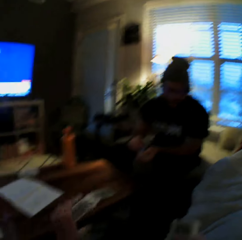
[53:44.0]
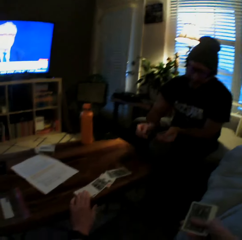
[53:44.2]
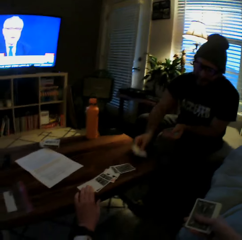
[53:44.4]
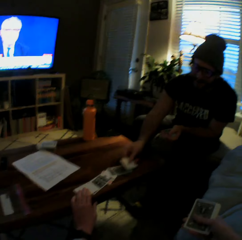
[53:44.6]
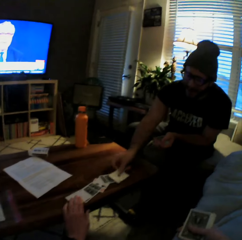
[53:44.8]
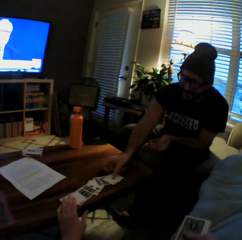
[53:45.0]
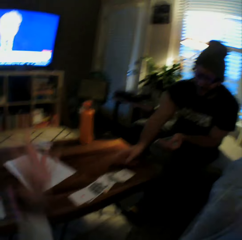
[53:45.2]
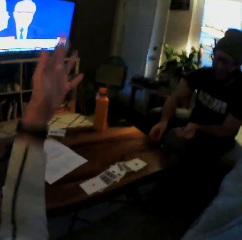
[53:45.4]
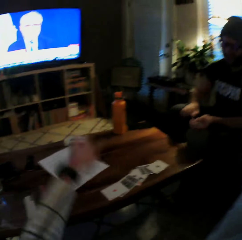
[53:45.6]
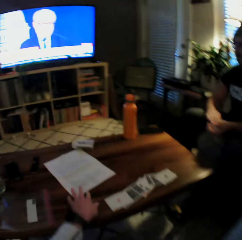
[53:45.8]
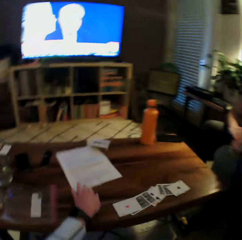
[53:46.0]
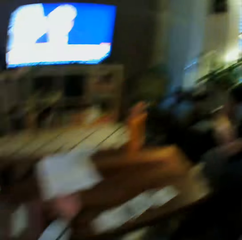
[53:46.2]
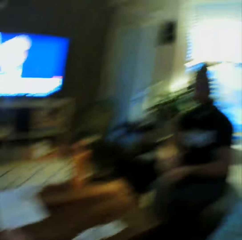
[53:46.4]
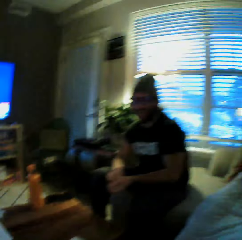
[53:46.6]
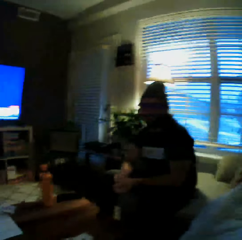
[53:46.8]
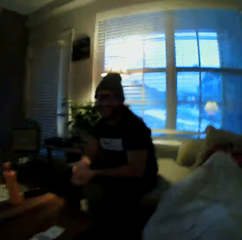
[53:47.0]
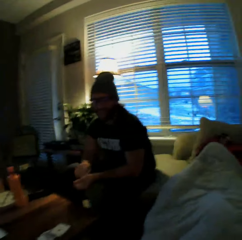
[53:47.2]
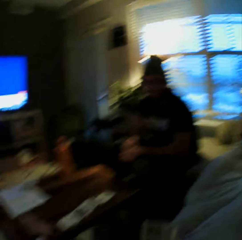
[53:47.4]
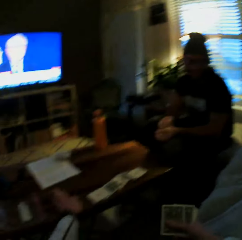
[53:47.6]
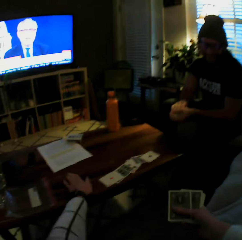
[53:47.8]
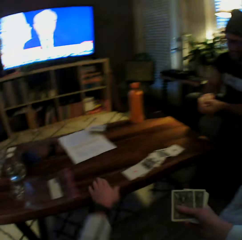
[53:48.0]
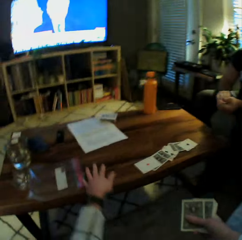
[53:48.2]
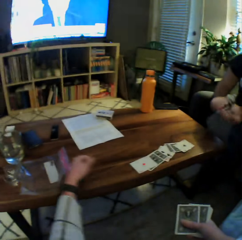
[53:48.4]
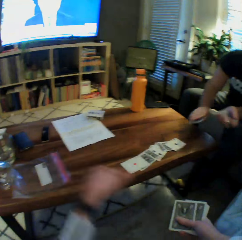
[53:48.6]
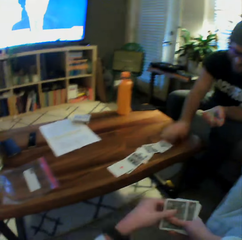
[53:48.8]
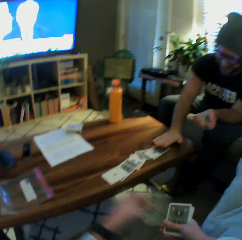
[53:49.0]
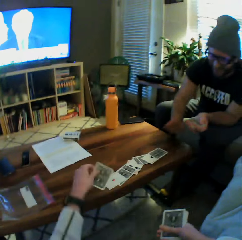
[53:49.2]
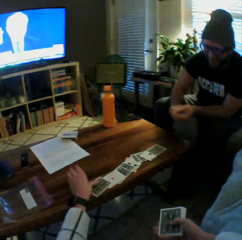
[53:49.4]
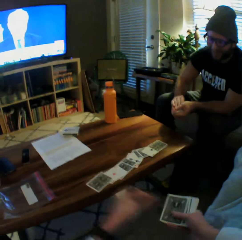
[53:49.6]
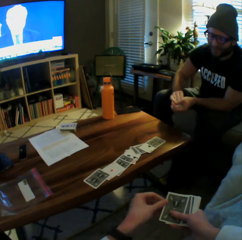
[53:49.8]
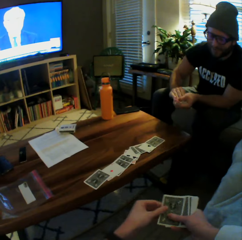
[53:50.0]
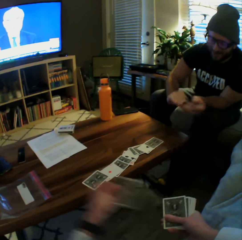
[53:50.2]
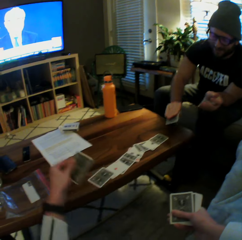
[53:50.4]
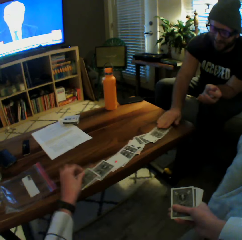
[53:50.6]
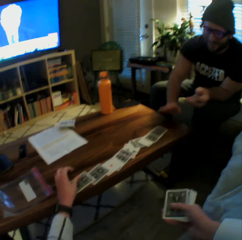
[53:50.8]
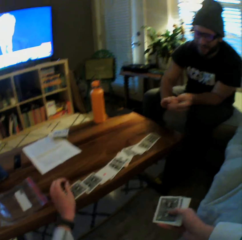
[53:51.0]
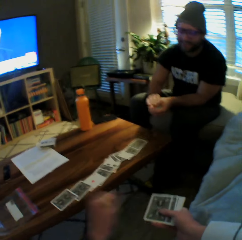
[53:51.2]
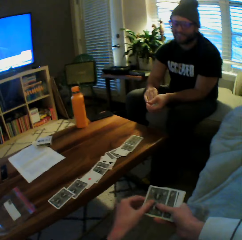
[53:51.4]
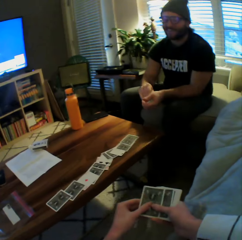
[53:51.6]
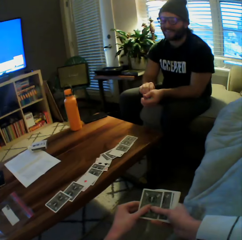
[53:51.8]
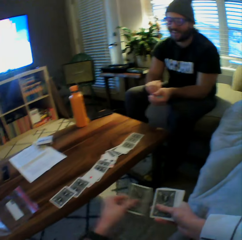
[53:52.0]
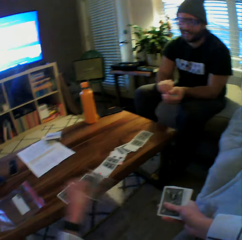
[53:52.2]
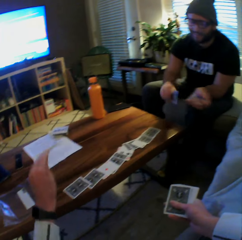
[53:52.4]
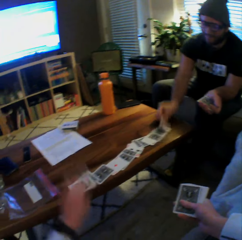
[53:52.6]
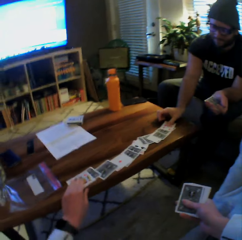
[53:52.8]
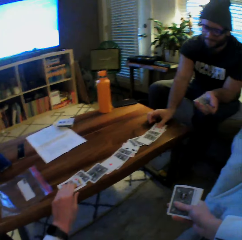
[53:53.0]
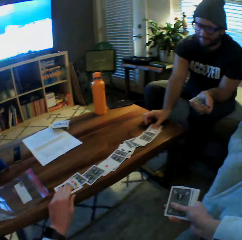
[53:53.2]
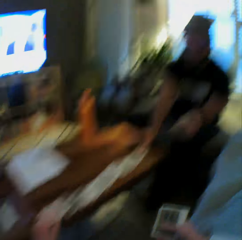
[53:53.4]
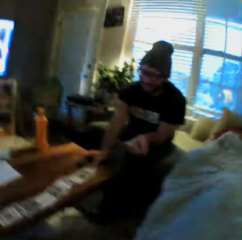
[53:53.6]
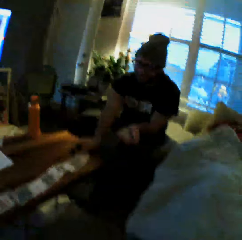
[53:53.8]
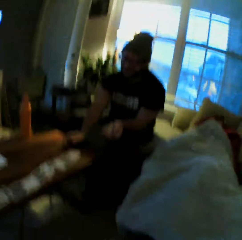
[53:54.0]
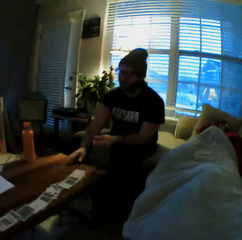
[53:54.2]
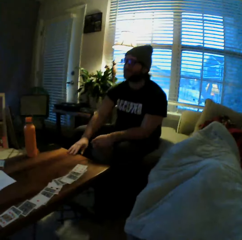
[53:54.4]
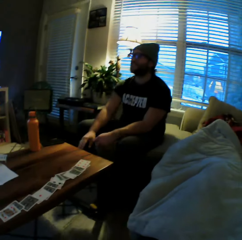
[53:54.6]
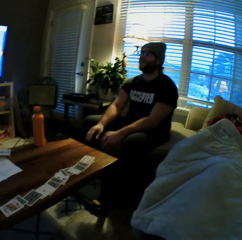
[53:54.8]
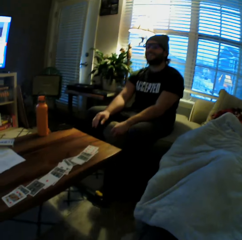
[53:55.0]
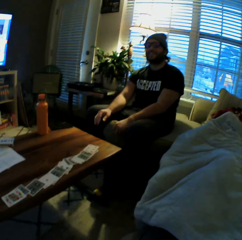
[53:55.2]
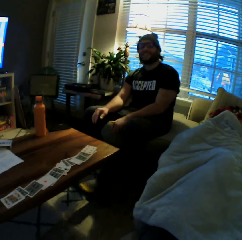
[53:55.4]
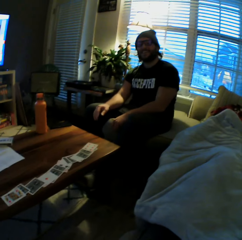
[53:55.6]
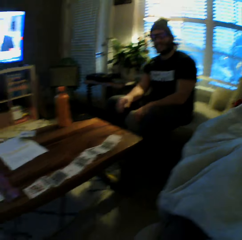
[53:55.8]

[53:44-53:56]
The camera wearer plays another card on the table with her left hand. A man plays another card on the table with his left hand. The camera wearer raises her hand, pushes a paper on the table and adjusts the sheet on the table with her left hand. She adjusts a zip bag on the table with her left hand. The man puts a card on the table. The camera wearer plays another card on the table with her left hand. The man puts a card on the table. The camera wearer puts cards on the table. The man drops another card on the table with his left hand. The camera wearer puts cards on the table. She plays another card on the table with her left hand. The man plays another card on the table with his left hand. The camera wearer lifts a hand.

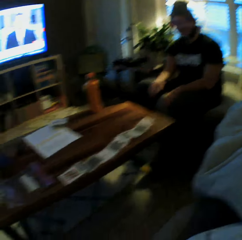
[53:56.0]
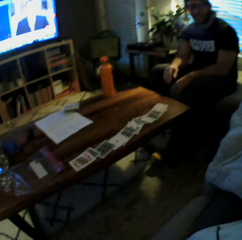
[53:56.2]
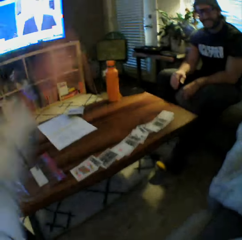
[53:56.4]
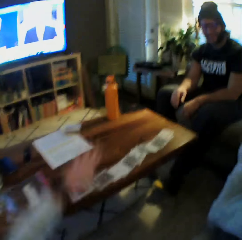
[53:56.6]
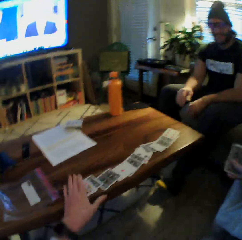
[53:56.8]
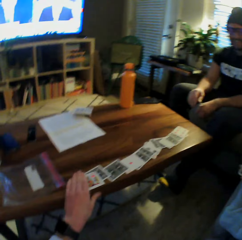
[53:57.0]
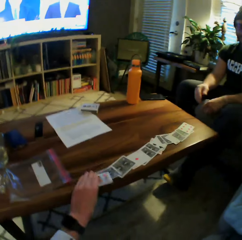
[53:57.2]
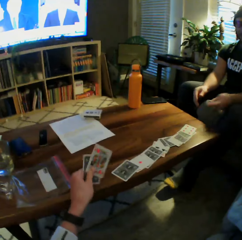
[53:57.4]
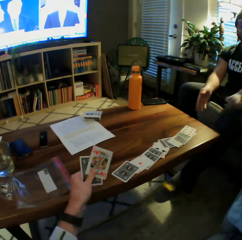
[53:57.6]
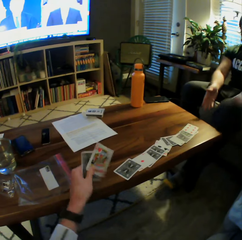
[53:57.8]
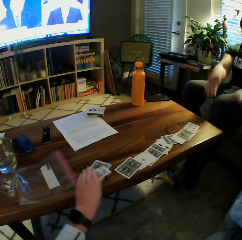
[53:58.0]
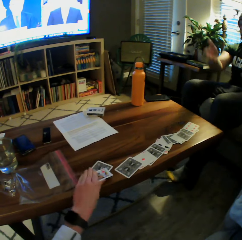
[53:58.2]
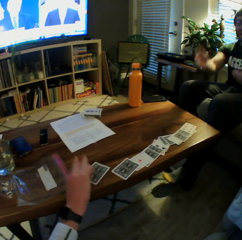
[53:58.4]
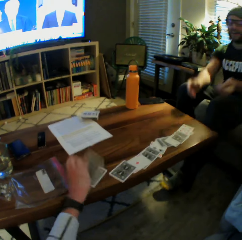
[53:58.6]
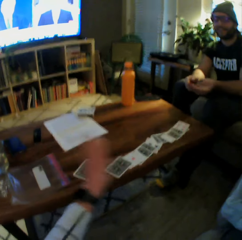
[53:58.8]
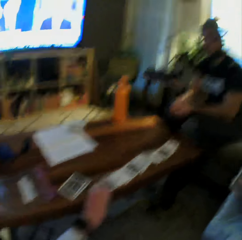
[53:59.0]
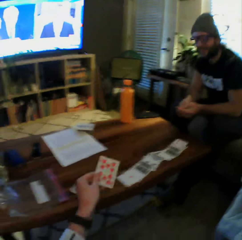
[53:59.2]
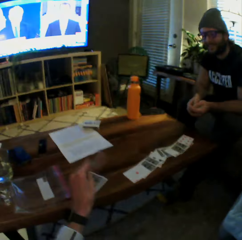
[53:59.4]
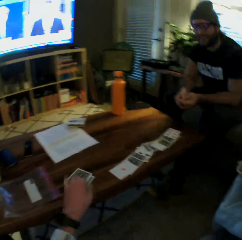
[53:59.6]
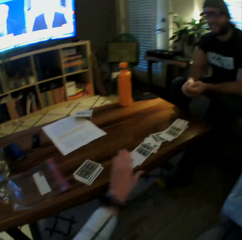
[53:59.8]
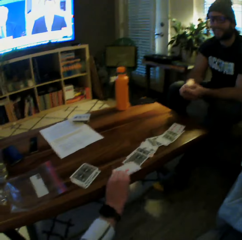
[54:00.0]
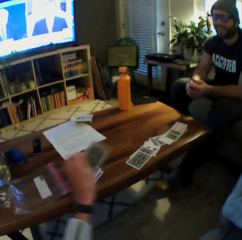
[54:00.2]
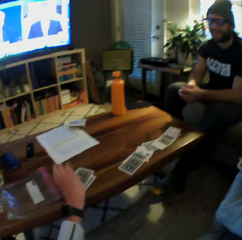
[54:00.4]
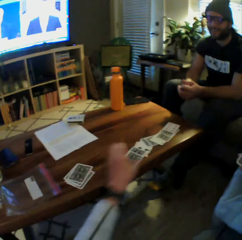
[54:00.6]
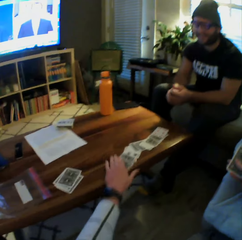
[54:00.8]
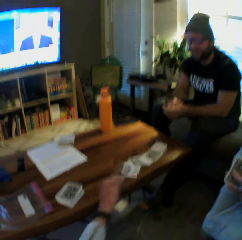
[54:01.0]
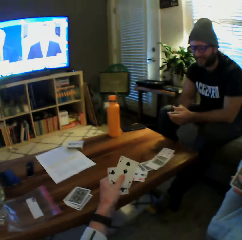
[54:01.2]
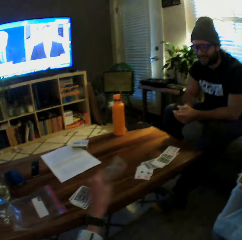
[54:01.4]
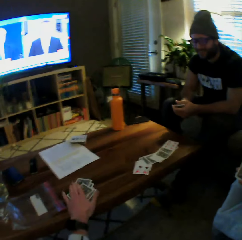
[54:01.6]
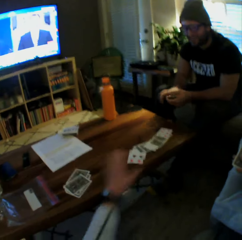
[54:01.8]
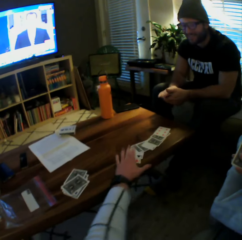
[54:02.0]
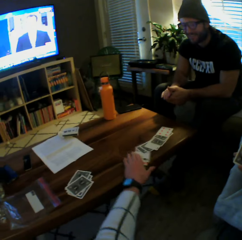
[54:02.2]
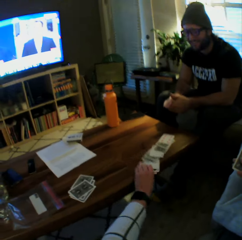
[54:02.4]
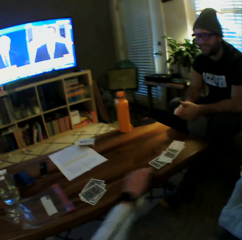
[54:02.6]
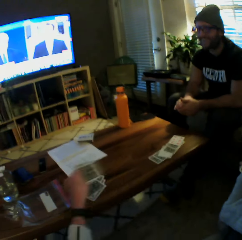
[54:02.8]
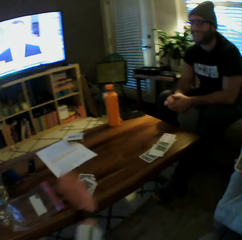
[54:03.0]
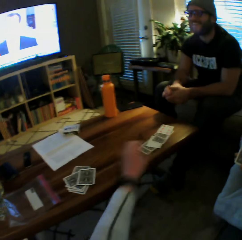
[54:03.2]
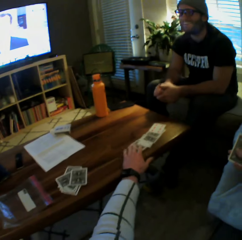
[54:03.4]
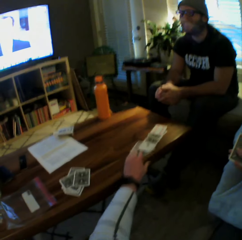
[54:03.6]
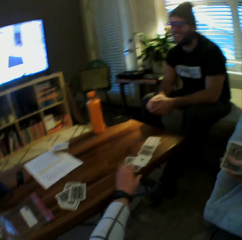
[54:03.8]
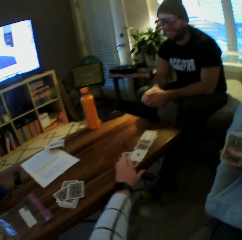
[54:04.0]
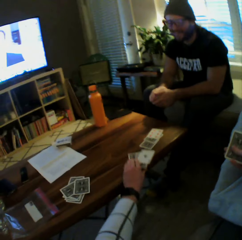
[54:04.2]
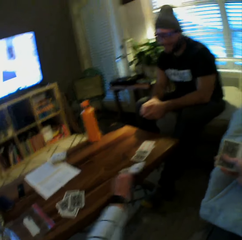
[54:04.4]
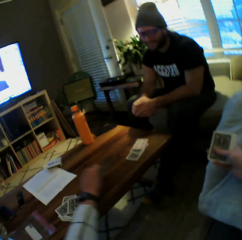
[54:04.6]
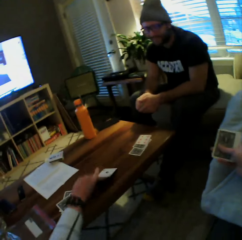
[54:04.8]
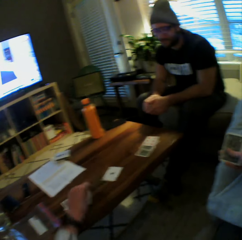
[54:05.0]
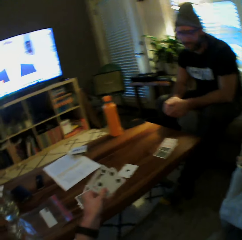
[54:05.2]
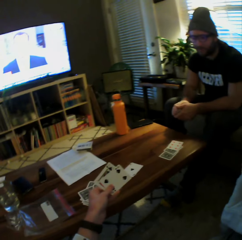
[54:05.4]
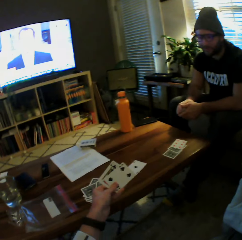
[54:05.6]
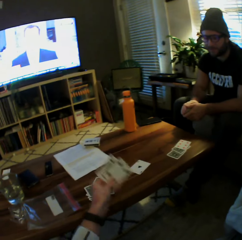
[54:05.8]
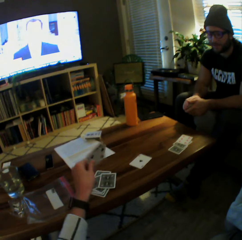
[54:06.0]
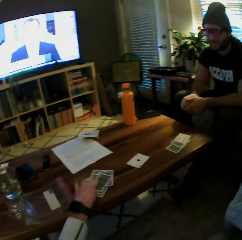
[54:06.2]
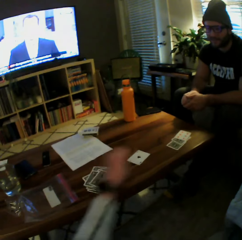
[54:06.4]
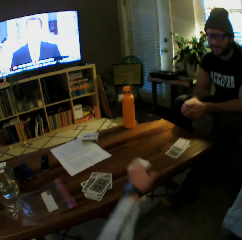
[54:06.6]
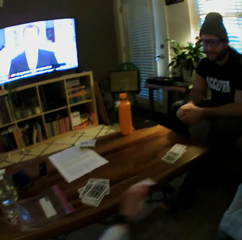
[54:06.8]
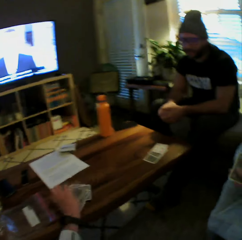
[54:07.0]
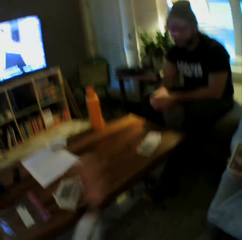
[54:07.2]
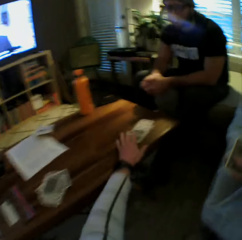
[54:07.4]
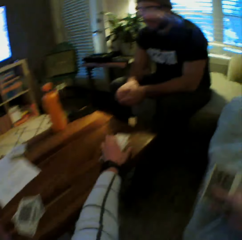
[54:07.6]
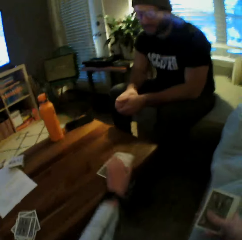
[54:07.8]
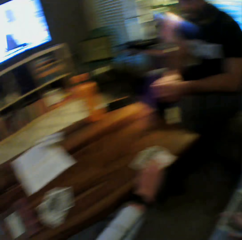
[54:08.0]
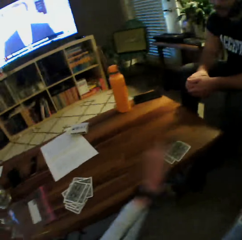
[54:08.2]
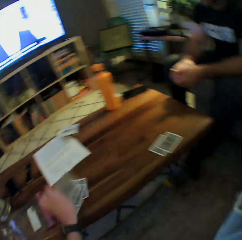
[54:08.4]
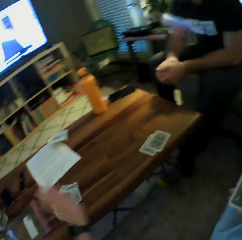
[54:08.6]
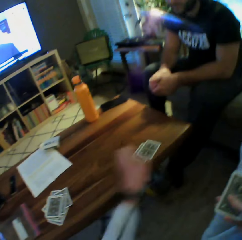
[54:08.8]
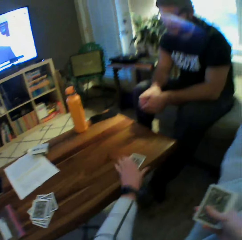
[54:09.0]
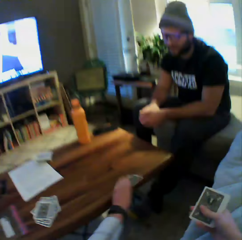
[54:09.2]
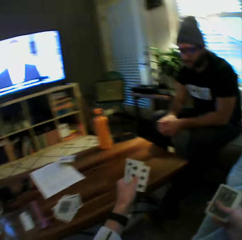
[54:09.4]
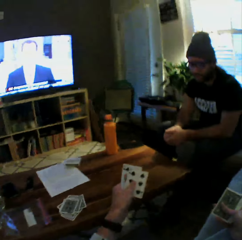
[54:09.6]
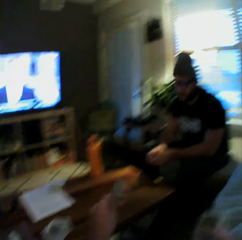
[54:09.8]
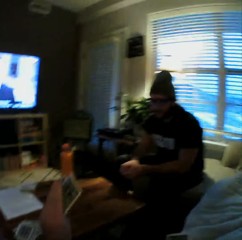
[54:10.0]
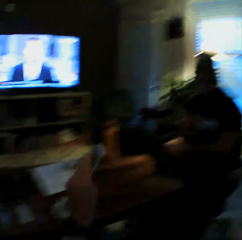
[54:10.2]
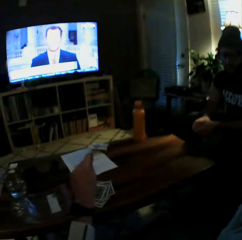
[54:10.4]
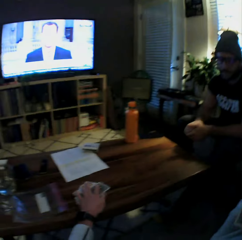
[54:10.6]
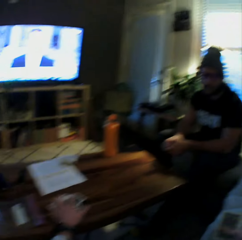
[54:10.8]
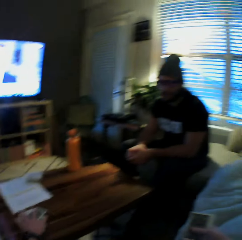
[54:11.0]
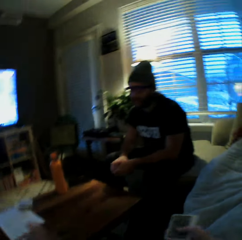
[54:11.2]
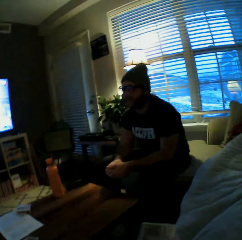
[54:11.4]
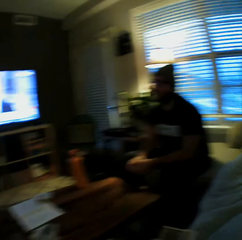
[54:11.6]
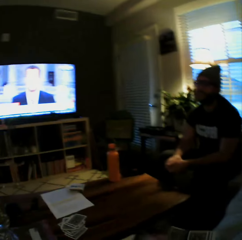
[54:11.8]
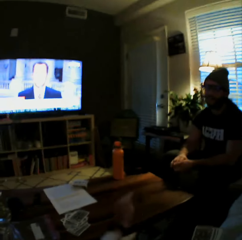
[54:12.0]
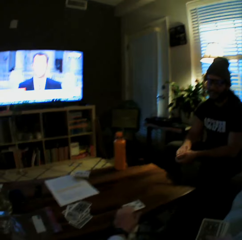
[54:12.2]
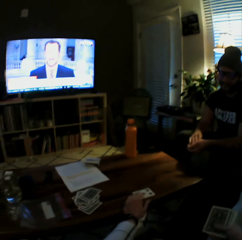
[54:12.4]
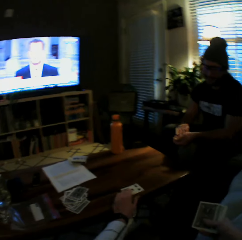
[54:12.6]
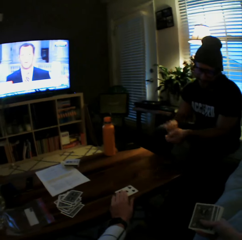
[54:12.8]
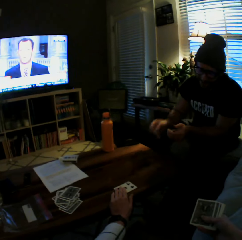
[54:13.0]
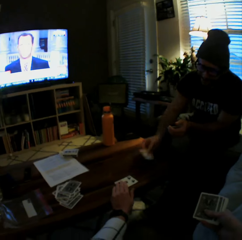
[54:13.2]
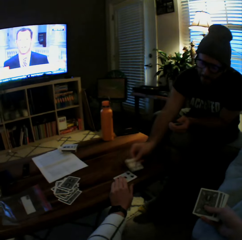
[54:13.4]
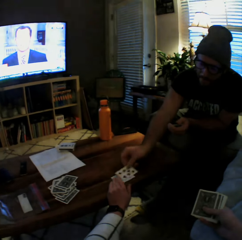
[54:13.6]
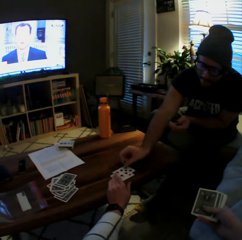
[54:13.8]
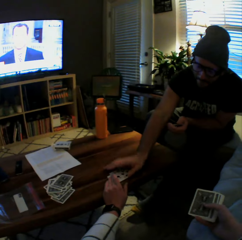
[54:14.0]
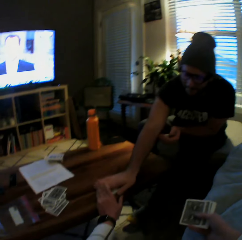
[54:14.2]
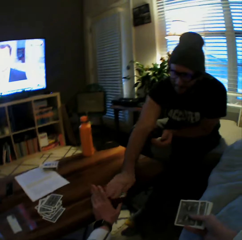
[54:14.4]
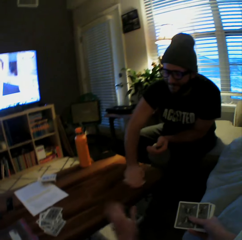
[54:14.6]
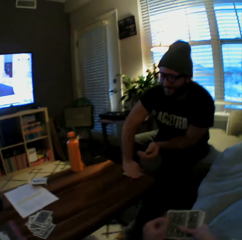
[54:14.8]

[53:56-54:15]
The camera wearer picks the cards from the table with her left hand and drops the cards on the table with her left hand. She picks the card from the table with her left hand and drops the card on the table with her left hand. She picks the card from the table with her left hand and drops the card on the table with her left hand. She picks the cards from the table with her left hand and drops the cards on the table with her left hand. She picks the cards from the table with her left hand and drops the cards on the table with her left hand. She picks the cards from the table with her left hand and drops the cards on the table with her left hand. She picks the card from the table with her left hand and drops the card on the table with her left hand. She picks the cards from the table with her left hand and drops the cards on the table with her left hand. She picks the cards from the table with her left hand and drops the cards on the table with her left hand. She plays another card on the table with her left hand. The man plays another card on the table with his left hand.
